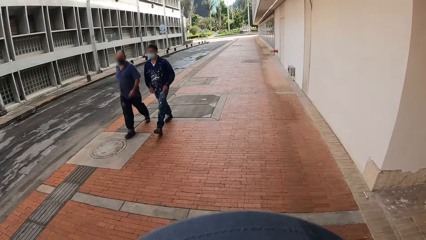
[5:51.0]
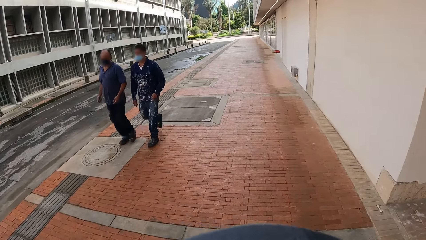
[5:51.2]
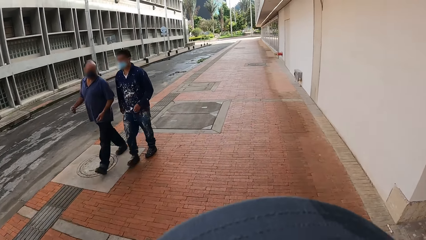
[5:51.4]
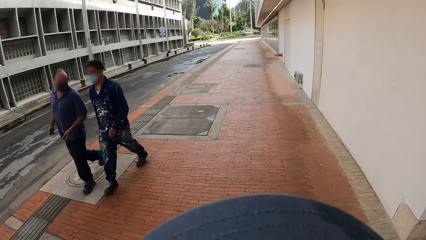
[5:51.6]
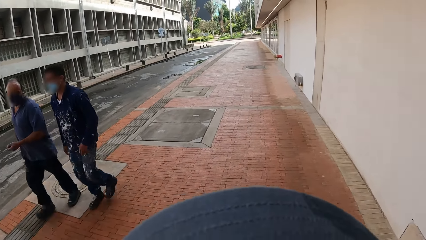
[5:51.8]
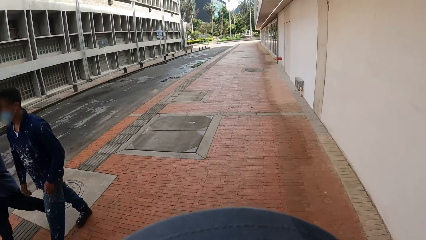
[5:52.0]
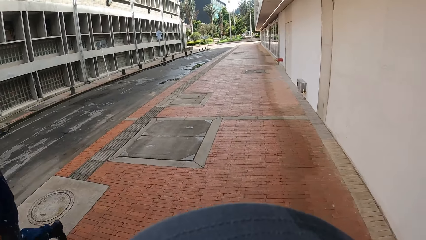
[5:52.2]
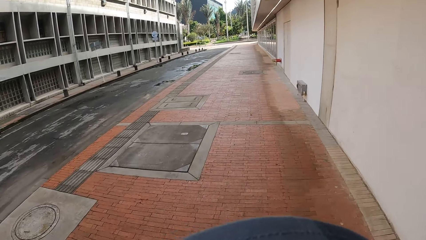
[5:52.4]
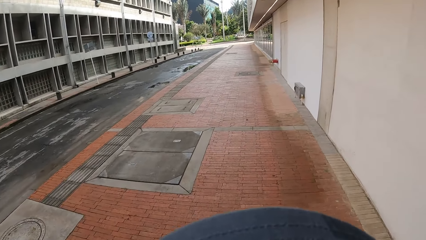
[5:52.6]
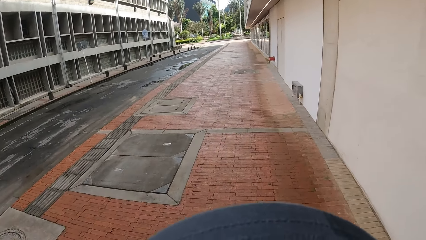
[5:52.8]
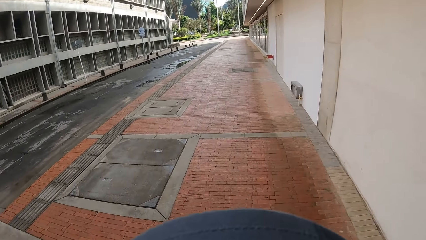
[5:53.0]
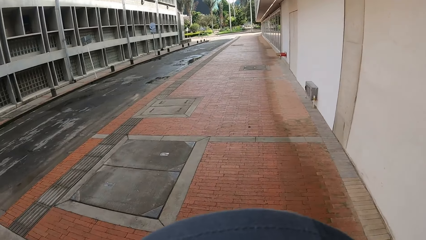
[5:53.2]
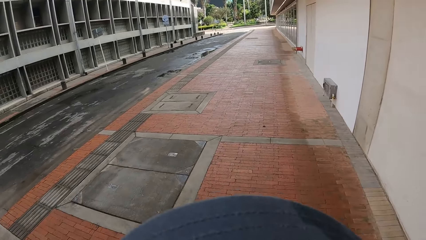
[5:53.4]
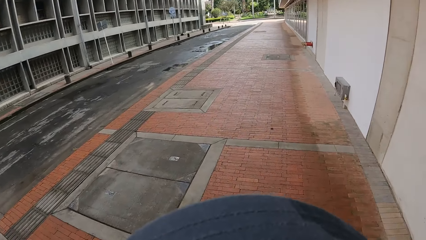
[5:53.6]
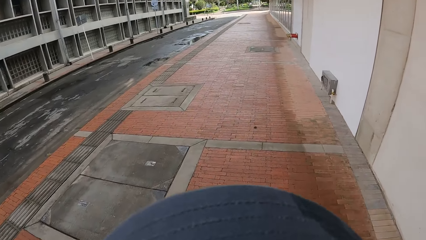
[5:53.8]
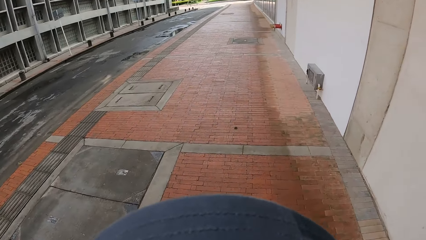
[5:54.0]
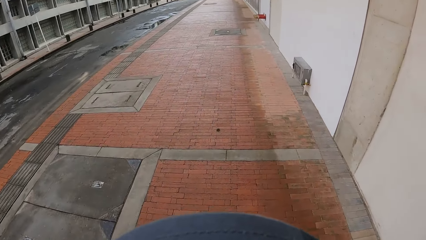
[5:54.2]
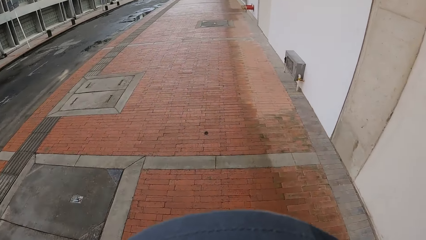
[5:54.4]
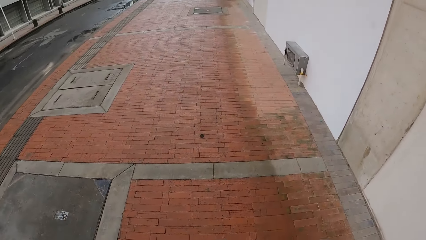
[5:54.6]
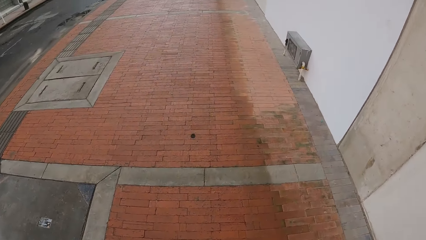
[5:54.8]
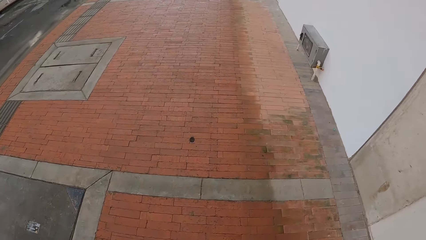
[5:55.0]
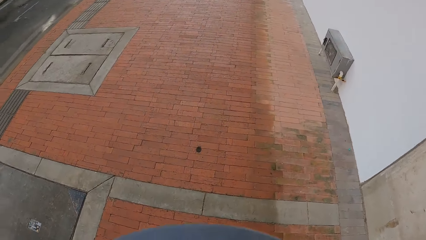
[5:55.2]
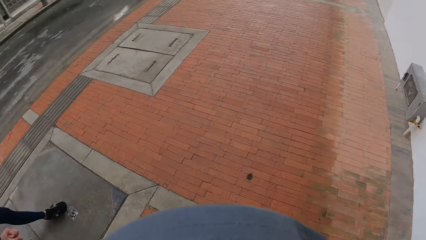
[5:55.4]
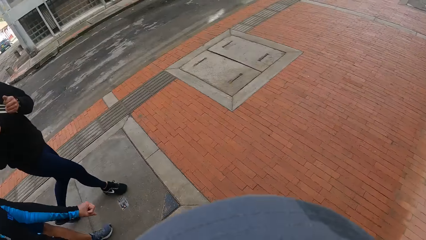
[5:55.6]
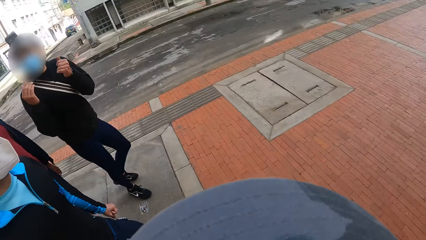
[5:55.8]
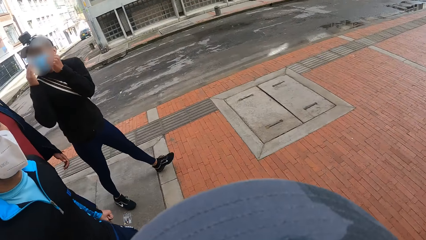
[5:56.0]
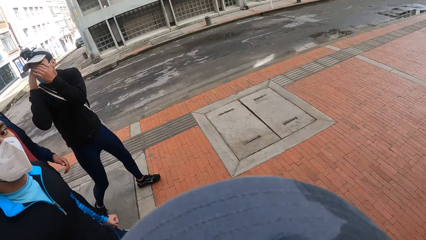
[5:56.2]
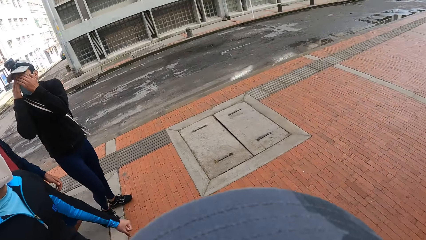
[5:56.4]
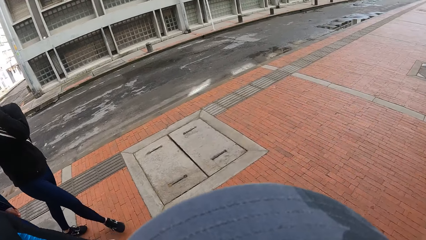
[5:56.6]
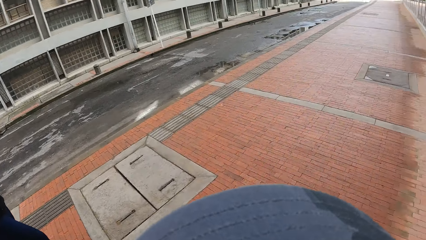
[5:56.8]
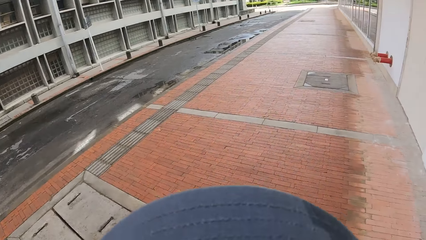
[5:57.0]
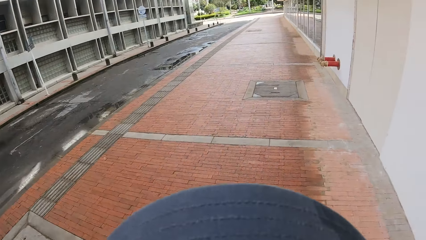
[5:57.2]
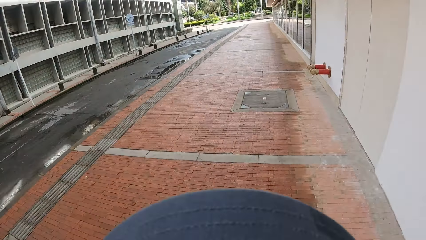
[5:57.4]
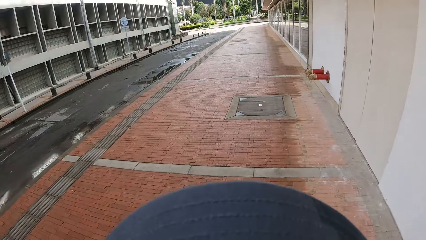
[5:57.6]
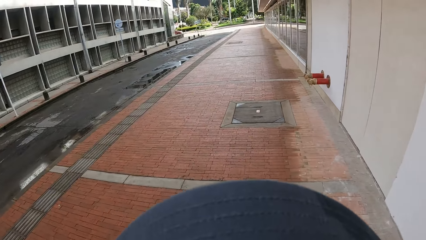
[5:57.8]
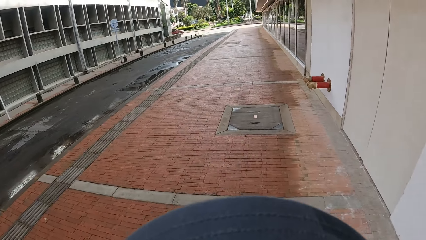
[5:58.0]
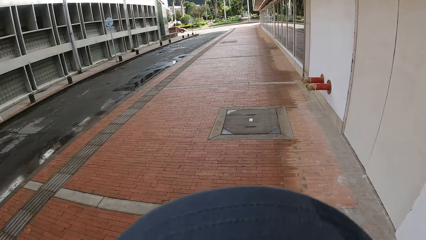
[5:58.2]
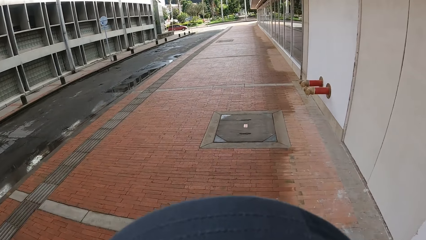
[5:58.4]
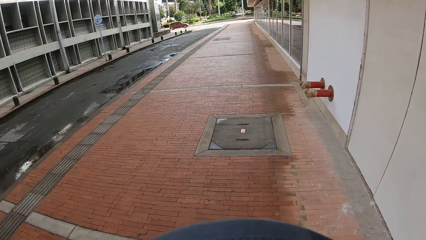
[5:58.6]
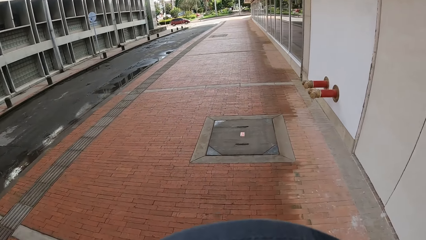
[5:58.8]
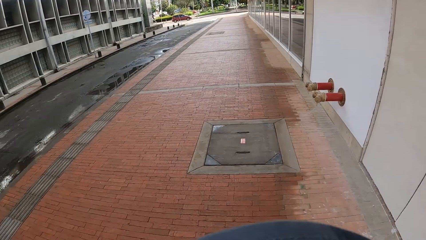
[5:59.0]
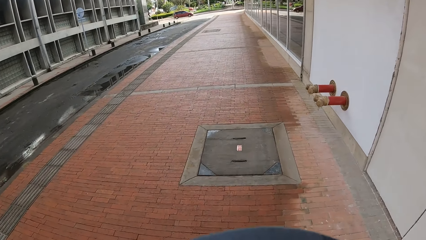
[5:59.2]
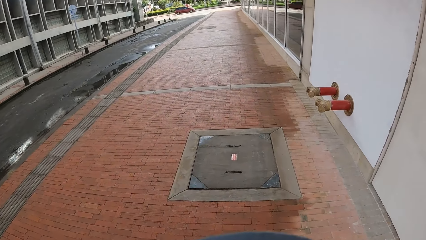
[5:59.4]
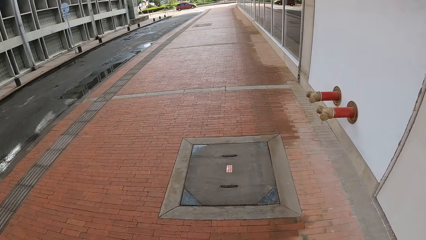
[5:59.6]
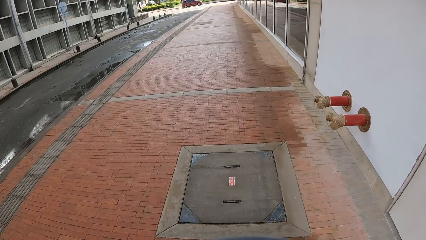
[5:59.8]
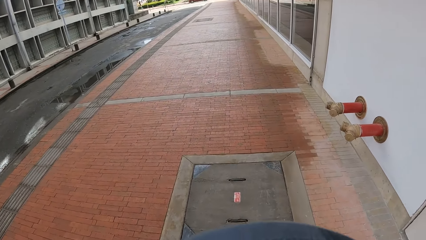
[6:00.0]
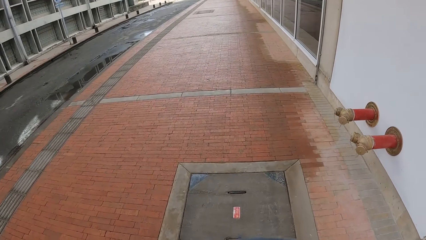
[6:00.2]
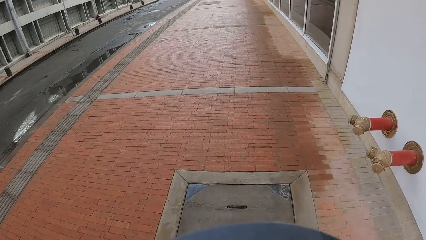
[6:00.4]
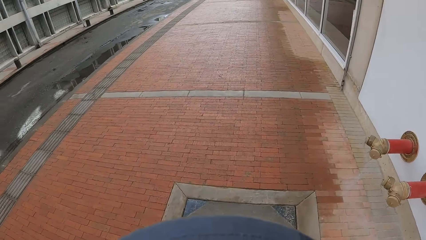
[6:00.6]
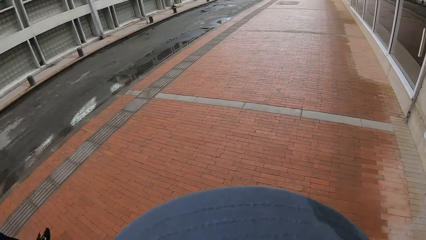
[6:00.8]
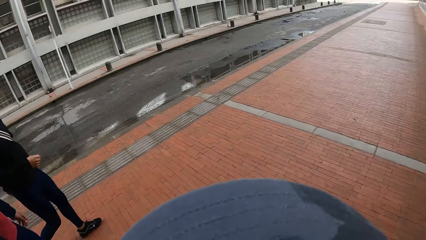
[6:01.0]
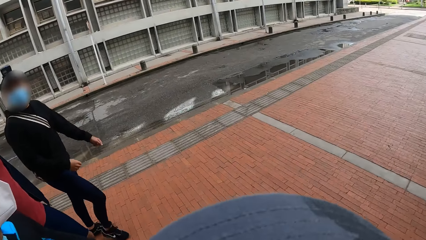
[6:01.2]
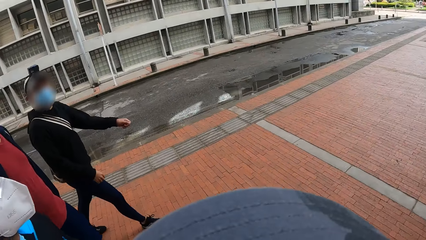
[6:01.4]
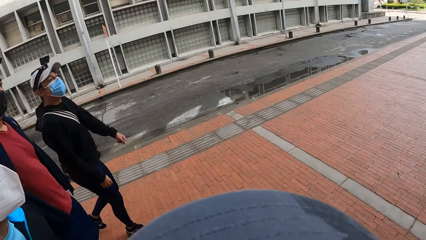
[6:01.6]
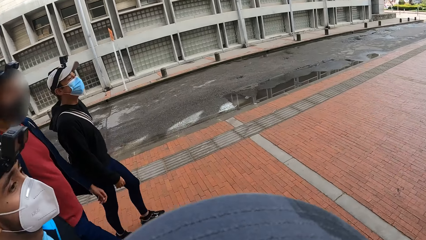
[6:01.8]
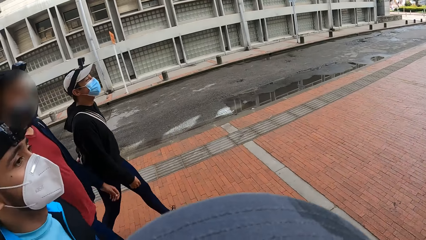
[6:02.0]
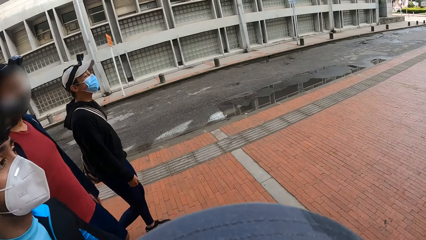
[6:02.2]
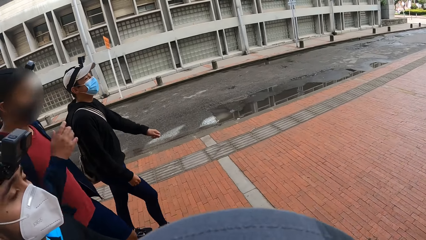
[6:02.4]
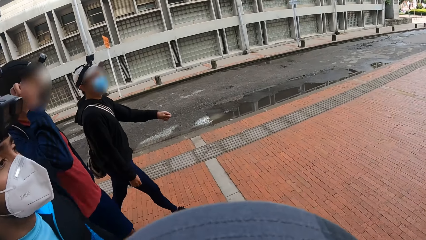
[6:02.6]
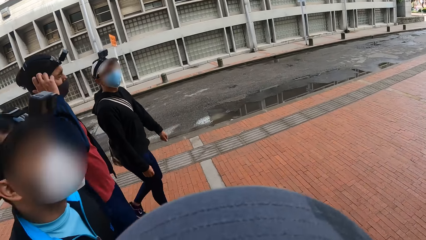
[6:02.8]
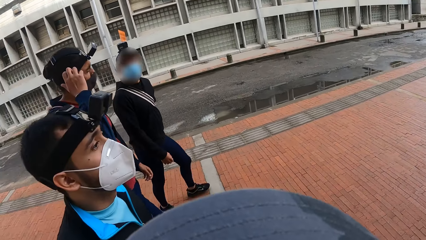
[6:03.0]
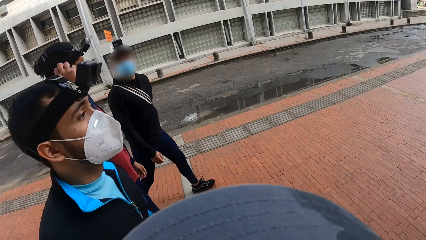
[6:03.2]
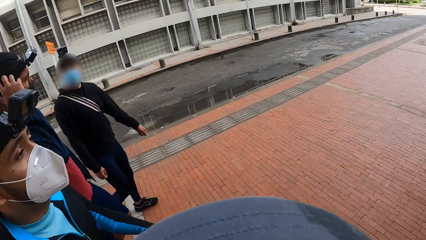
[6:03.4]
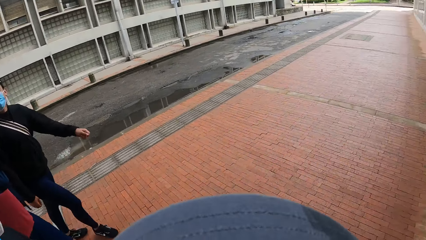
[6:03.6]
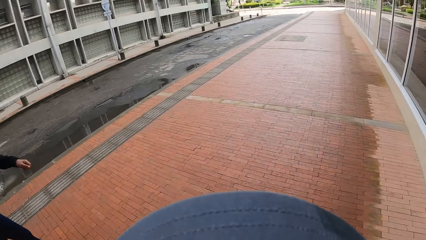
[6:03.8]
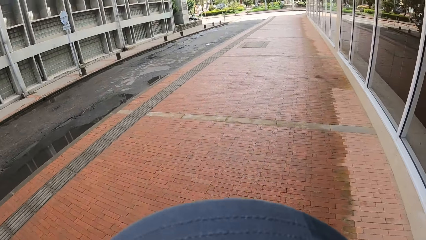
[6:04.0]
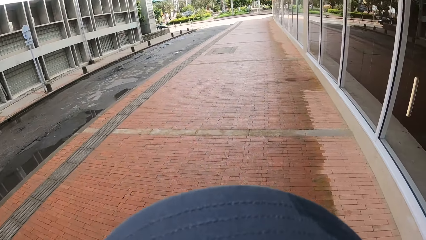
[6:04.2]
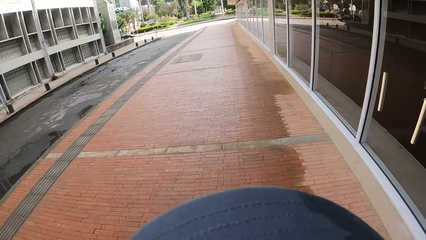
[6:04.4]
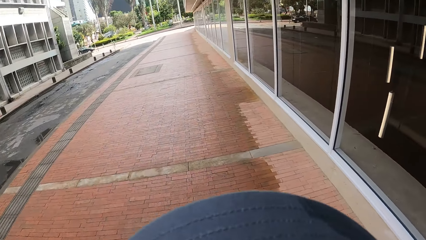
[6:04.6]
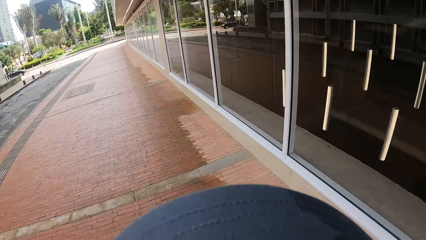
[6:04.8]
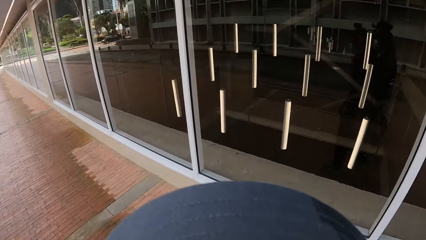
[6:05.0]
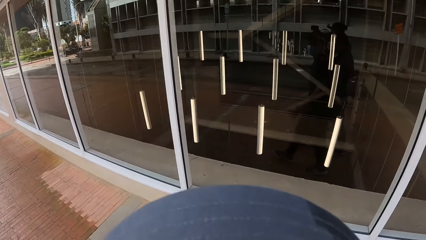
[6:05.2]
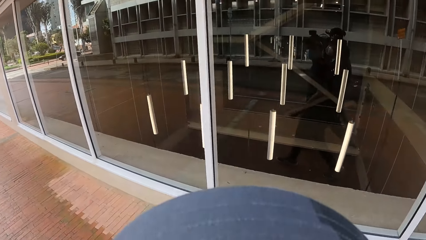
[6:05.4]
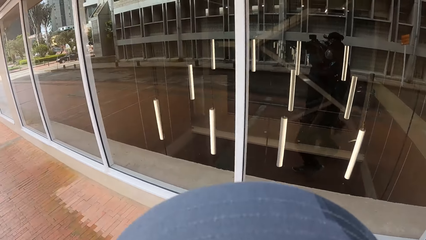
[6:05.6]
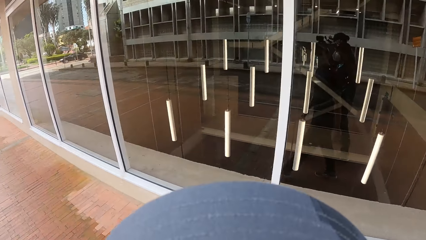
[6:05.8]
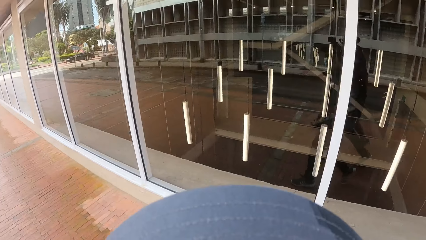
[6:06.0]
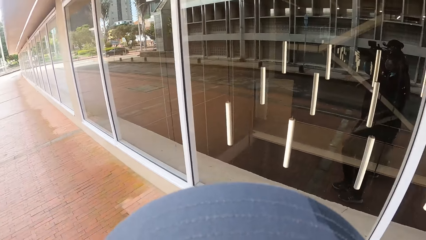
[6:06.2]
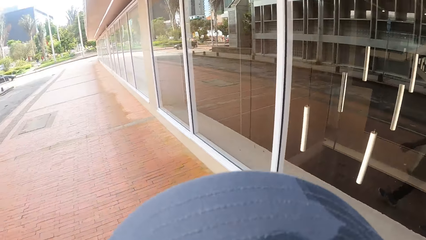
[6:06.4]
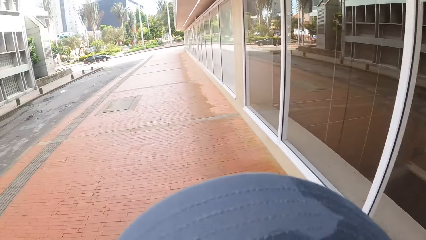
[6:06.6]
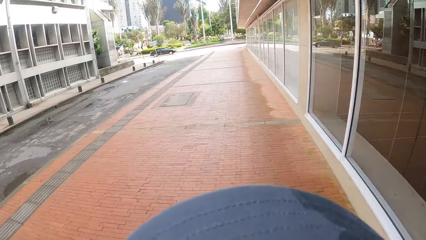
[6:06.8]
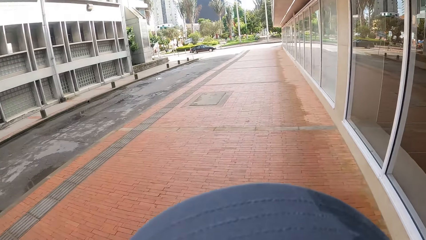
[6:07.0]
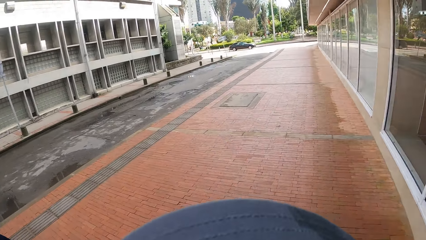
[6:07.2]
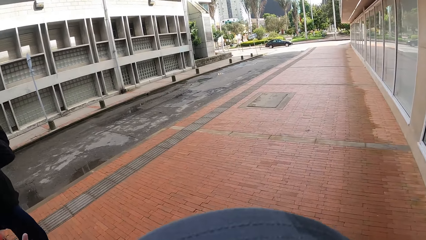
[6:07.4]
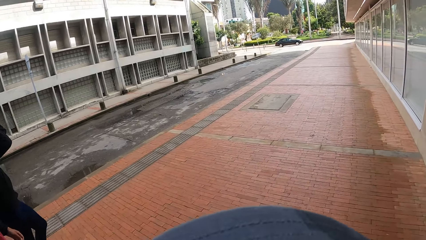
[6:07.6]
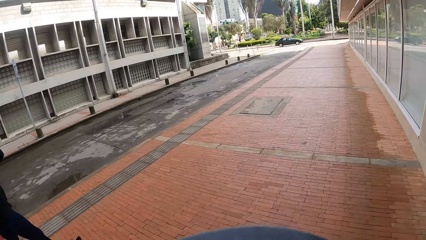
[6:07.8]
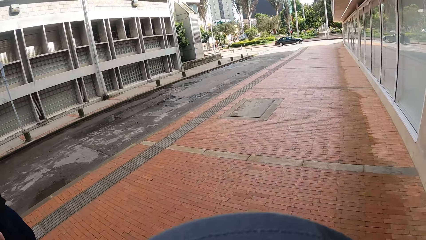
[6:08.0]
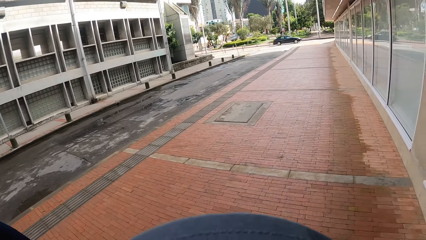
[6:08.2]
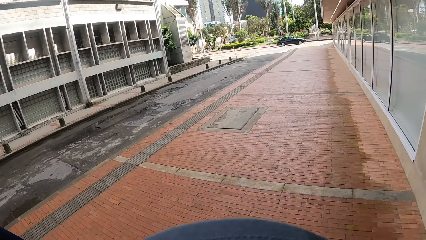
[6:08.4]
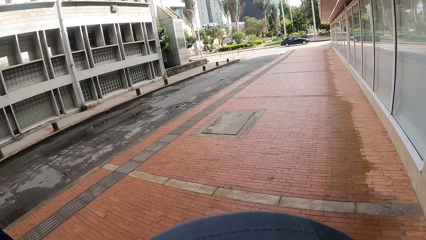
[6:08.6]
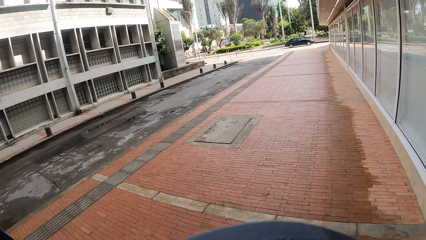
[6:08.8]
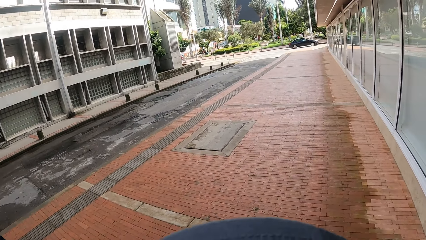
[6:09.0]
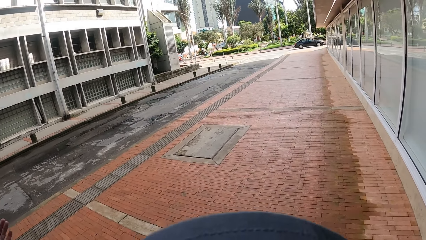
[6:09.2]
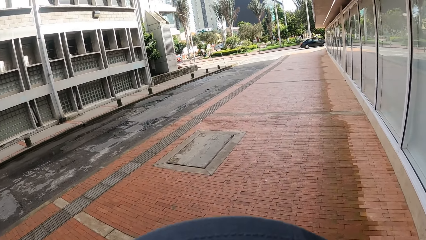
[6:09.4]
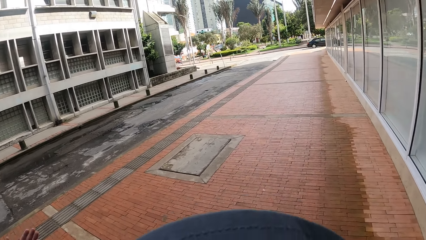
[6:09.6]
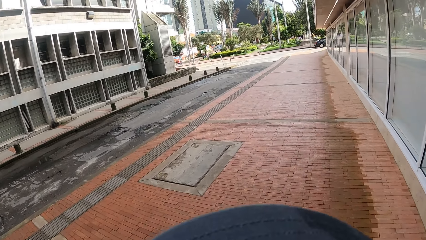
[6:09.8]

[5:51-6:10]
The camera wearer looks at the colleagues. The man interacts with the other man. A man touches the camera. The camera wearer walks forward on a sidewalk. A man touches his ear. The camera wearer looks at a building.
